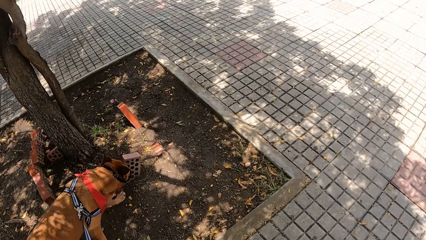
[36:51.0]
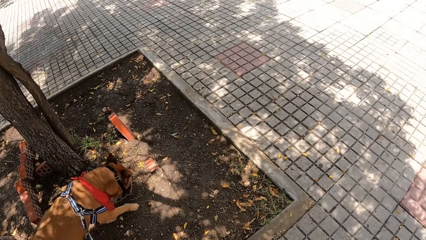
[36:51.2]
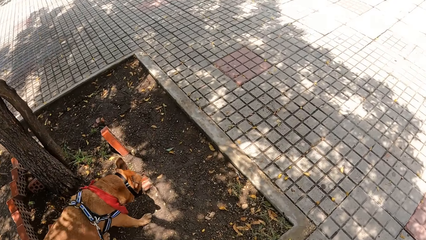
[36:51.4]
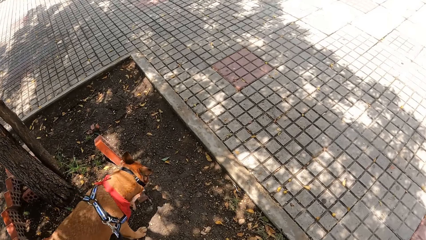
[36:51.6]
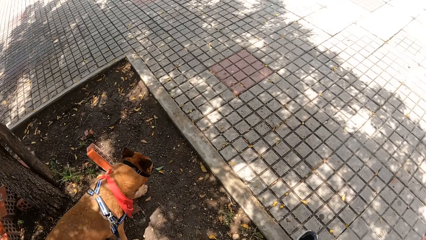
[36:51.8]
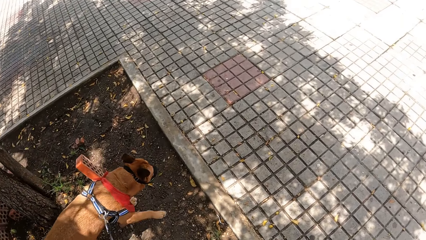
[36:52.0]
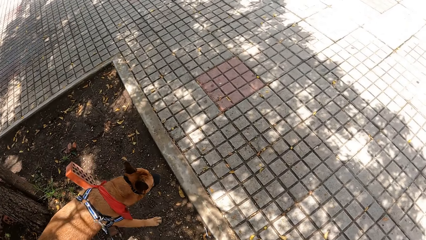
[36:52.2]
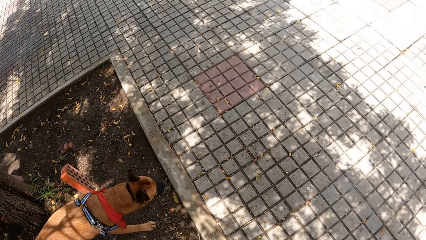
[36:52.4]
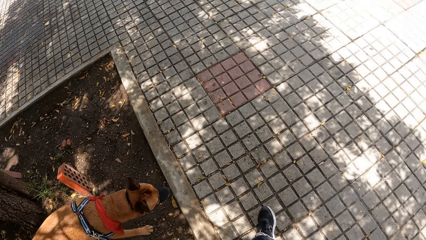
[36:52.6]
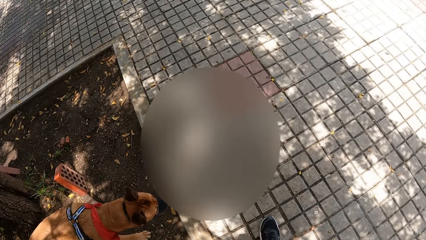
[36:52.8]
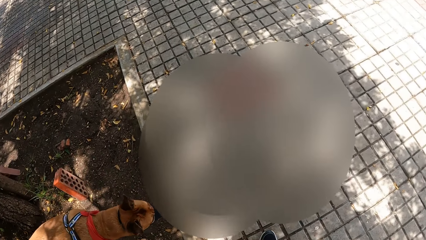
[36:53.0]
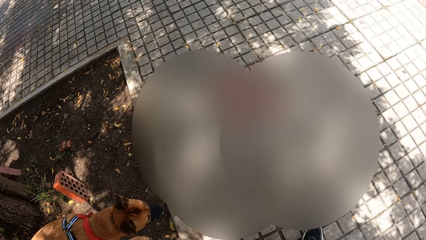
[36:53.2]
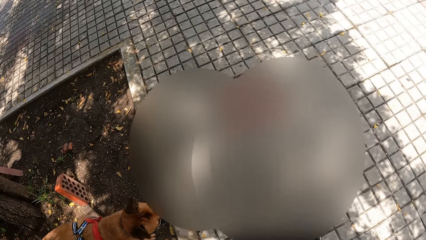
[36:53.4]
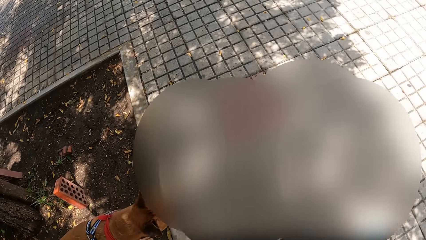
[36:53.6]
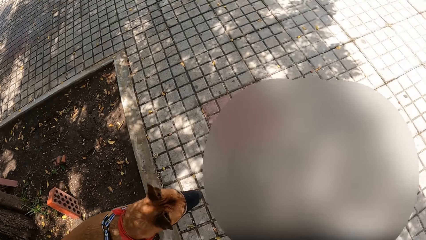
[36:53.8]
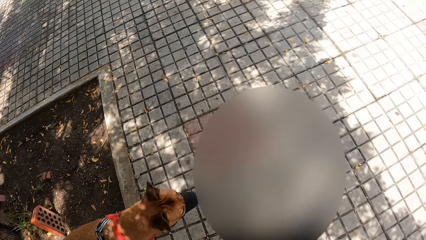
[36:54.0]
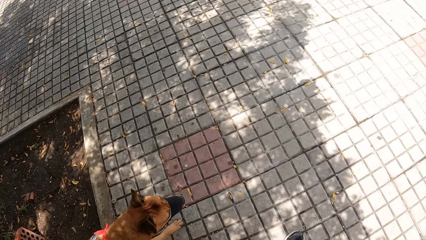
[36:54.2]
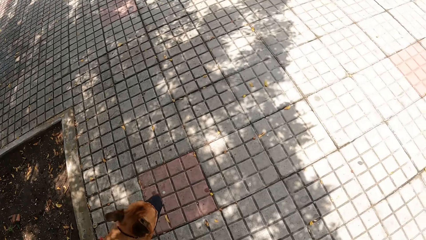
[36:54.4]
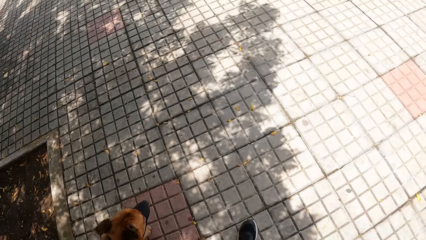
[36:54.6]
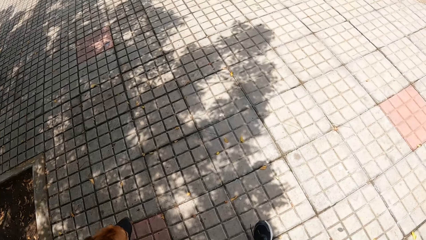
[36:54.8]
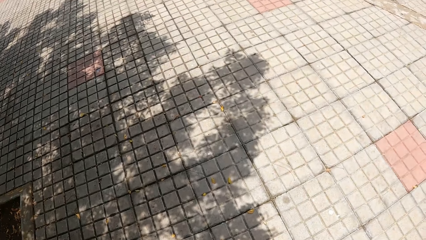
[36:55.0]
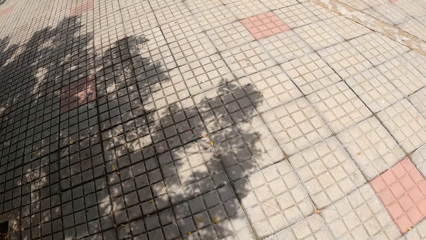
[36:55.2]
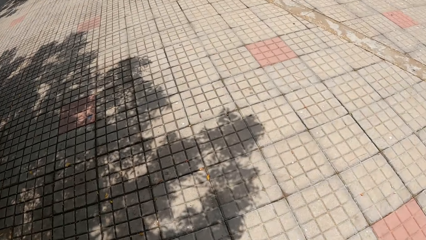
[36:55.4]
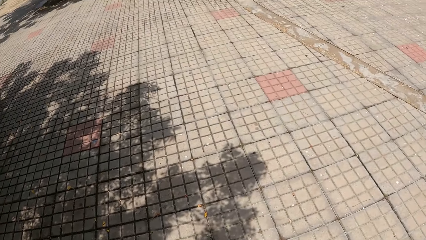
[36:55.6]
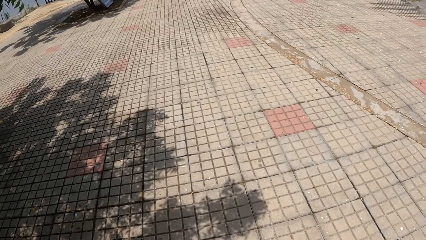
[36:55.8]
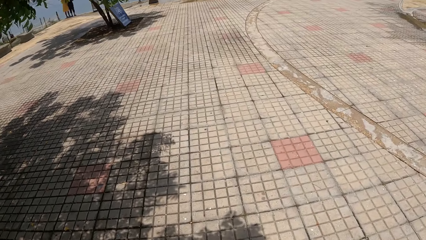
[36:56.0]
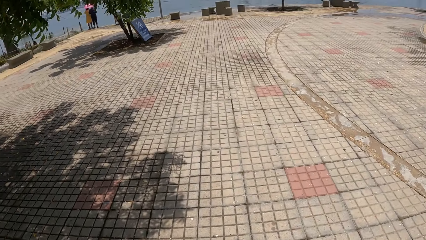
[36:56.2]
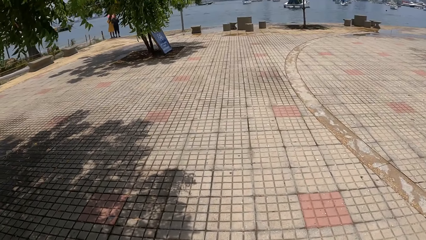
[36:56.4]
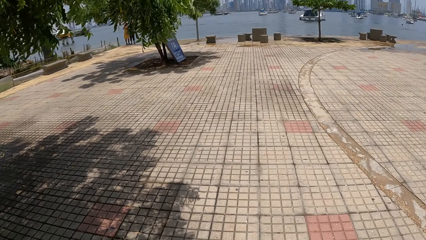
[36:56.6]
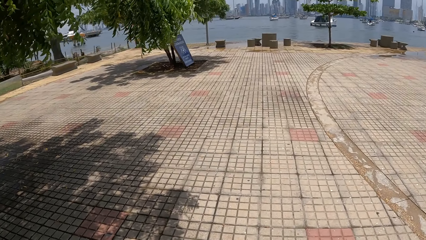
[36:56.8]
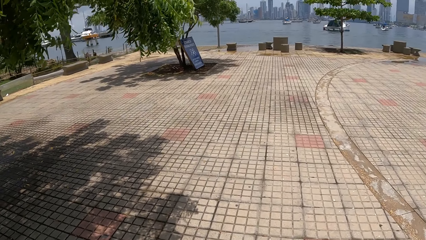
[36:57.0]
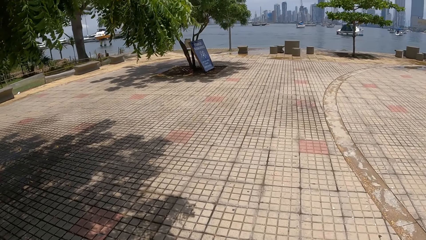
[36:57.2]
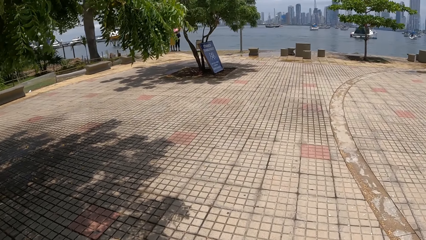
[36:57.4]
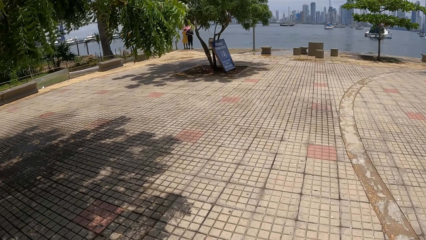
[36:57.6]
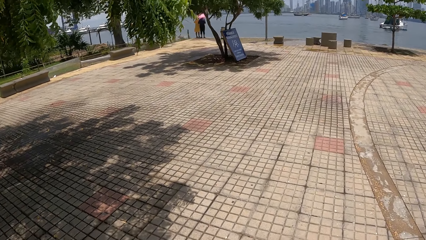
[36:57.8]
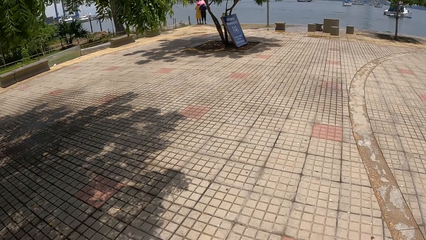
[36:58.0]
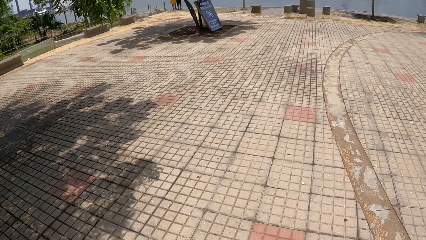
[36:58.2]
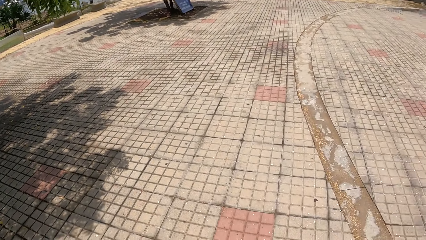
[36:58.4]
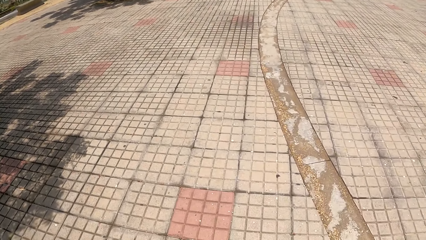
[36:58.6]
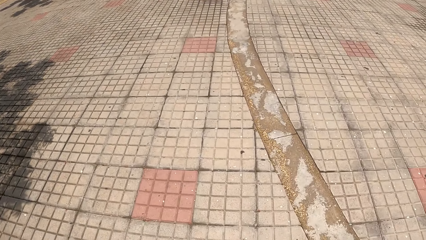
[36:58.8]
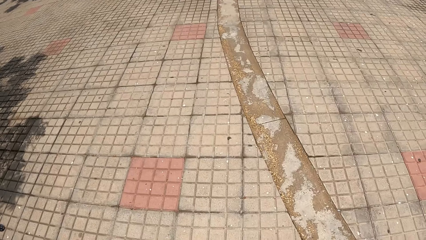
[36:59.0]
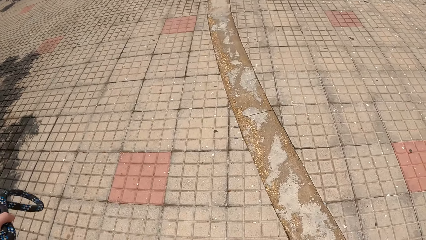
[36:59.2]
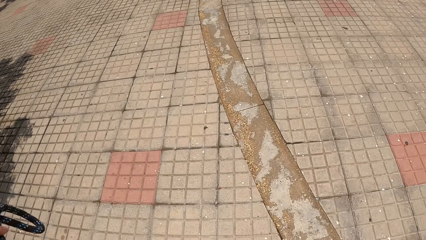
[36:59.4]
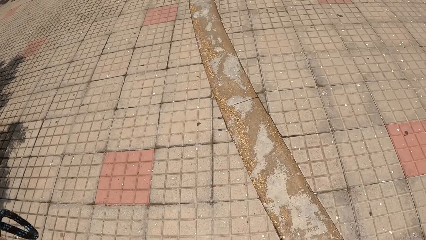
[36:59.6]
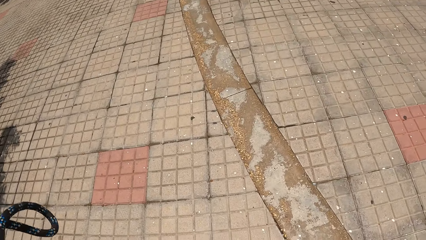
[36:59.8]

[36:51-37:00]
The camera wearer stares at the dog. They walk the dog on the sidewalk.

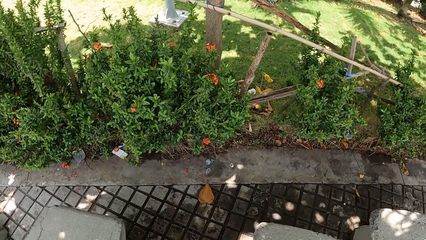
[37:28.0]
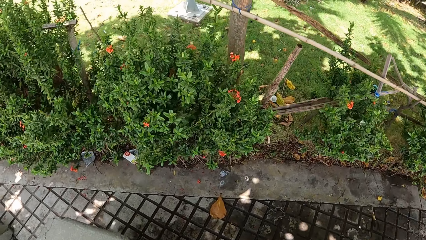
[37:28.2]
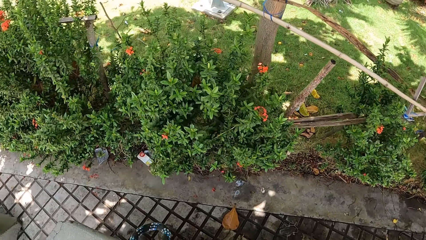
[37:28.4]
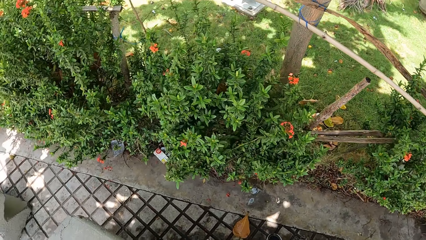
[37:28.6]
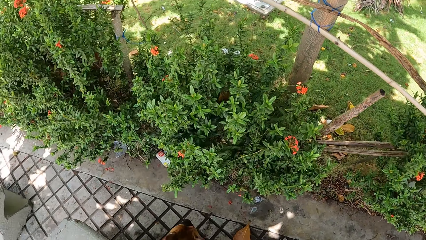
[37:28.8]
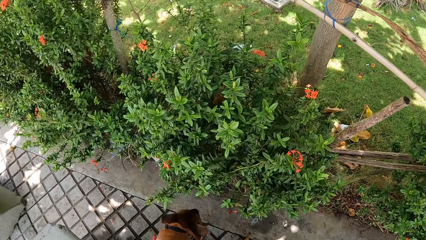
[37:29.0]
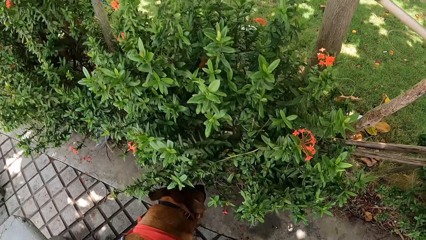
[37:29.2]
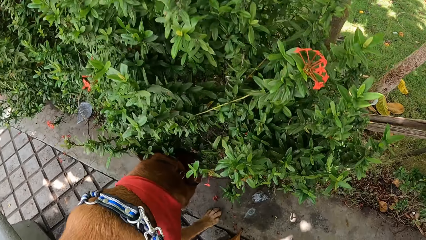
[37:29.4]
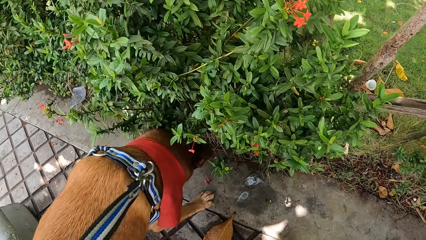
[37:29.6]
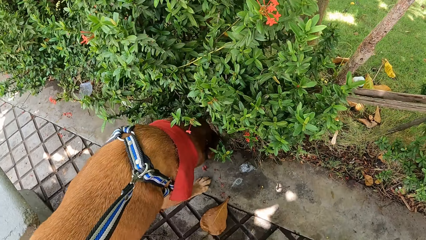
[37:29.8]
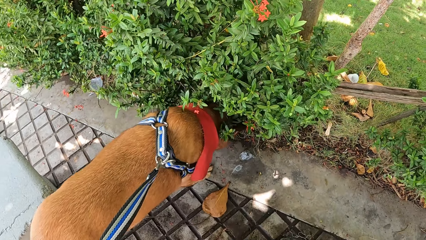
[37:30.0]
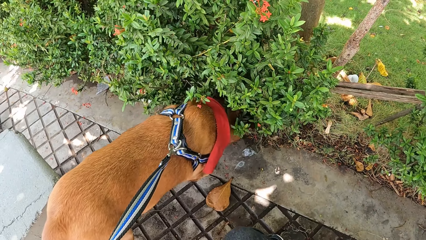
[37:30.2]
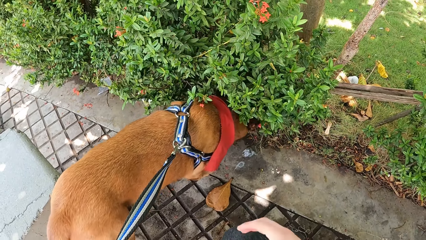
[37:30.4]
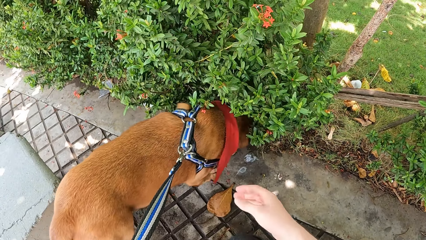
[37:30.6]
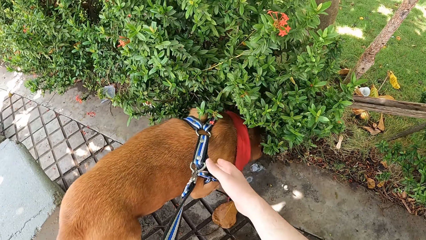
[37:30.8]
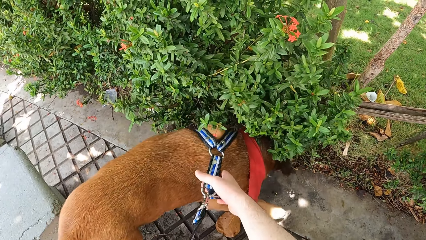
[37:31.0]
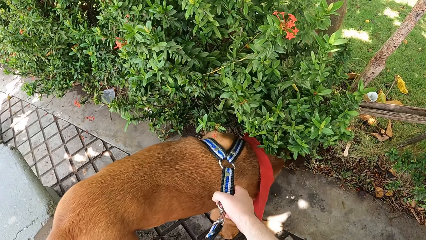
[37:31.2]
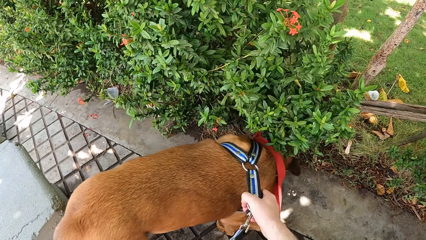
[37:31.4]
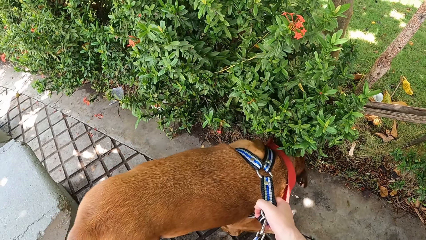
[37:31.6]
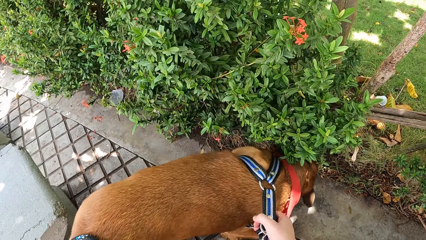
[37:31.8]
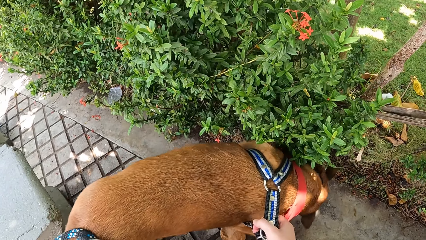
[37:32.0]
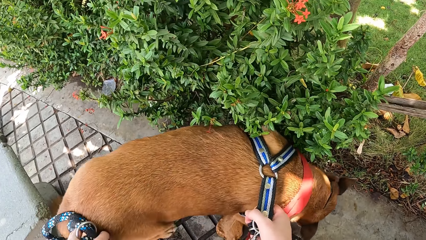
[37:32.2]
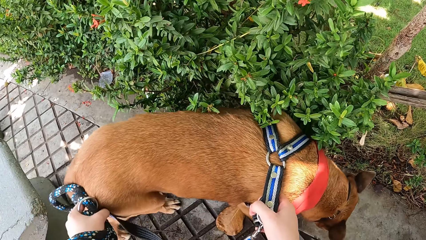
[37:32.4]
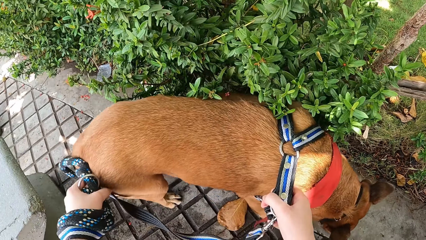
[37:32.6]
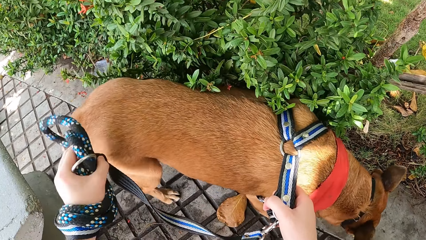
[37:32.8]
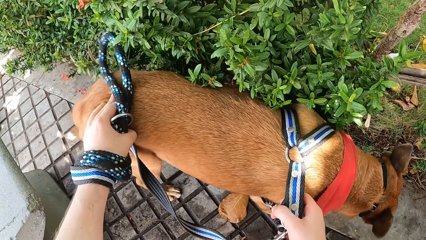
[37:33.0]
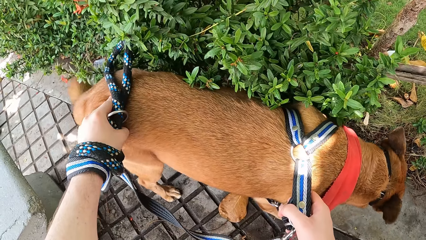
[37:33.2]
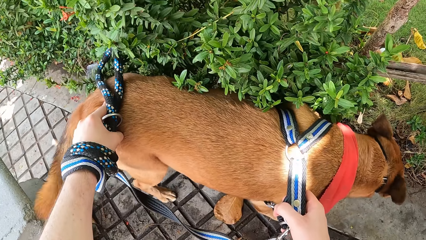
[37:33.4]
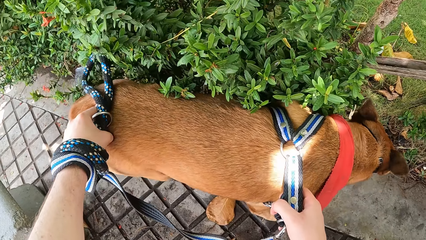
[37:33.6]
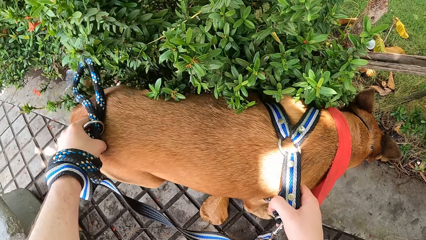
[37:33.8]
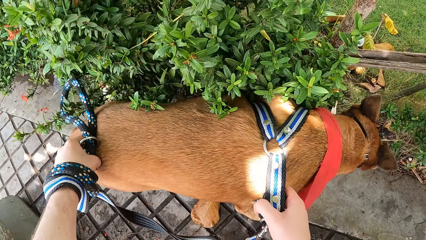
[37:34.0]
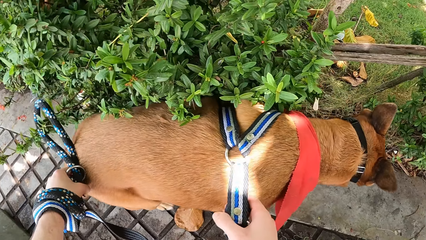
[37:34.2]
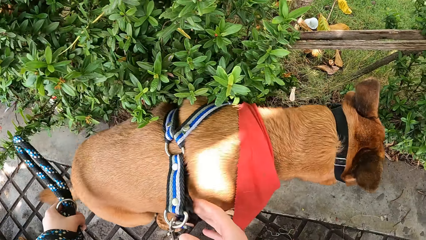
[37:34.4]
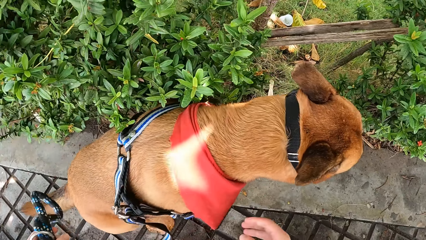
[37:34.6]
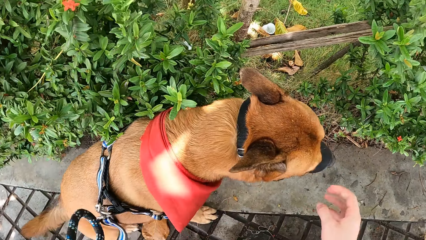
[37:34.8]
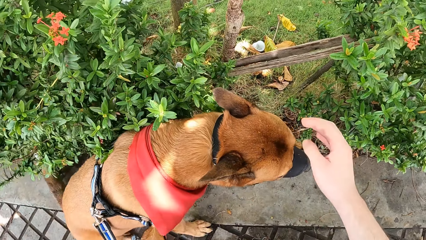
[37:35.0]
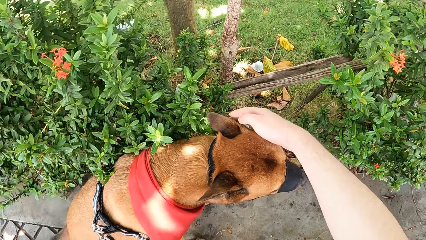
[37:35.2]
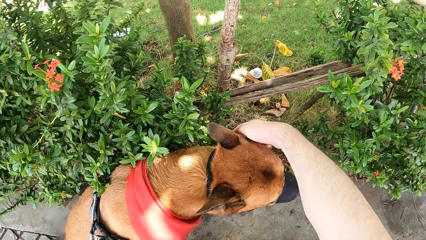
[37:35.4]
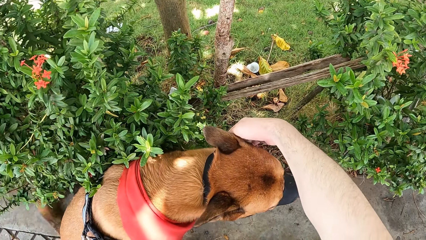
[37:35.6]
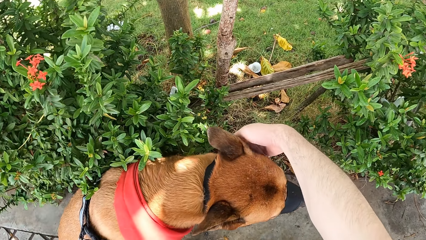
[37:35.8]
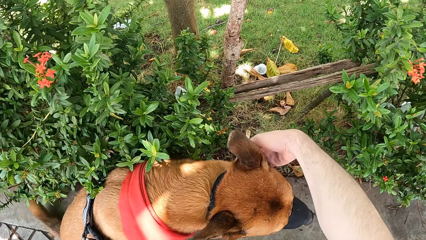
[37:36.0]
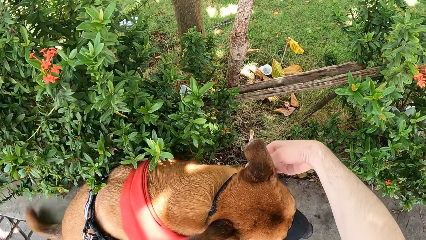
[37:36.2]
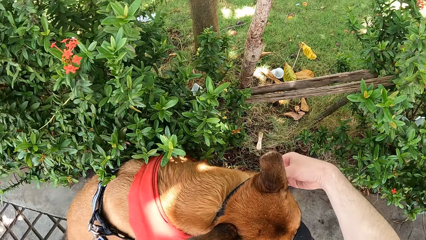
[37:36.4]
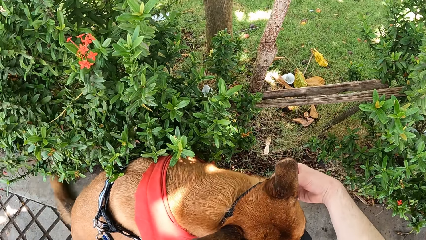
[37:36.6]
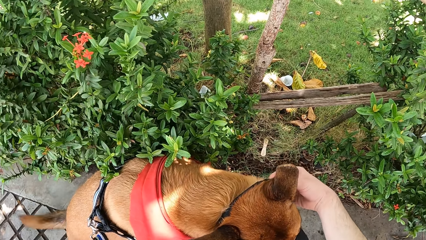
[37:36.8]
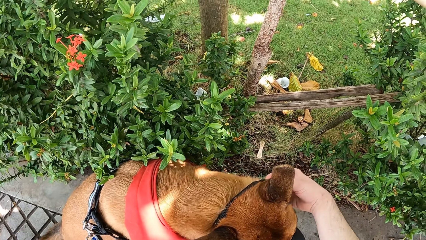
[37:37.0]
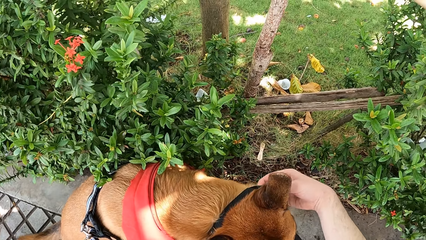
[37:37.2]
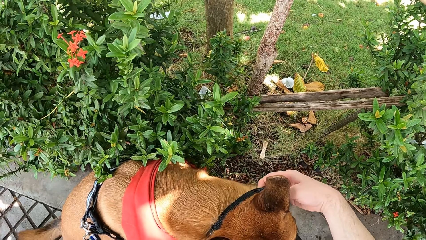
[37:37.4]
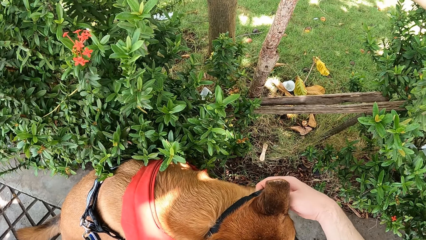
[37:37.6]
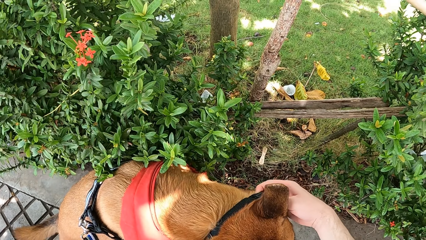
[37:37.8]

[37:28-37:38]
The camera wearer stares at the dog. They pull the dog belt. They remove a muzzle from the dog. They touch the dog. They remove the dog belt.
